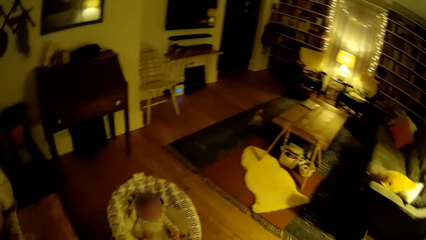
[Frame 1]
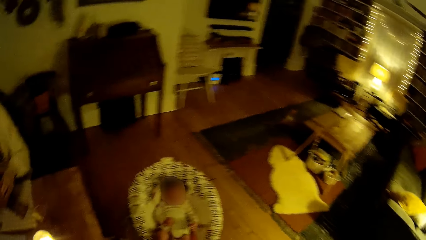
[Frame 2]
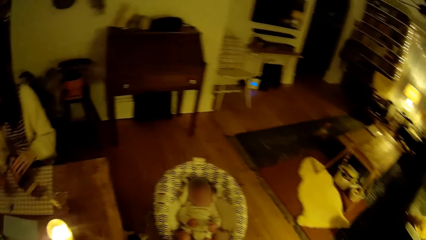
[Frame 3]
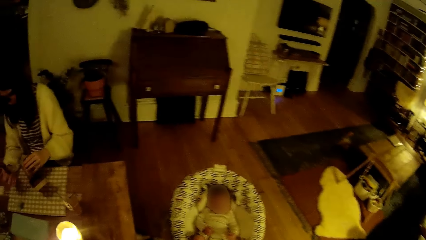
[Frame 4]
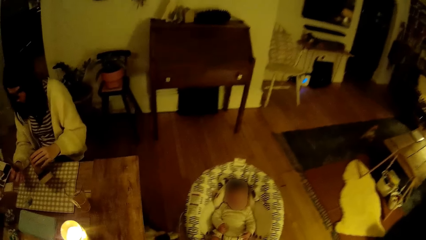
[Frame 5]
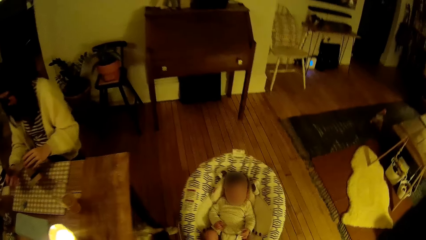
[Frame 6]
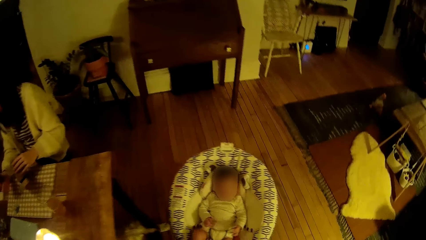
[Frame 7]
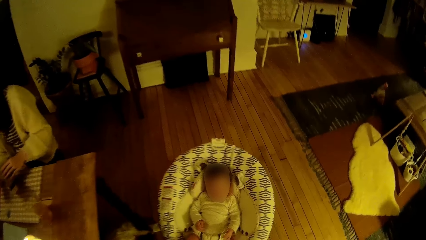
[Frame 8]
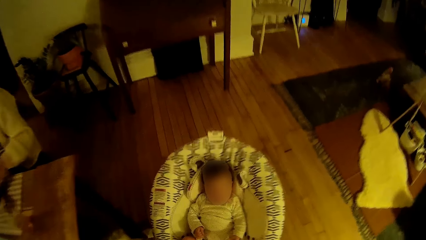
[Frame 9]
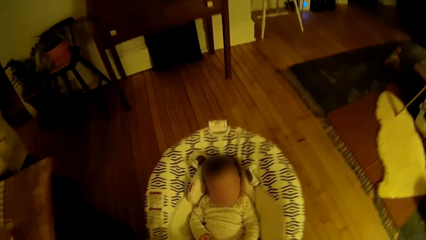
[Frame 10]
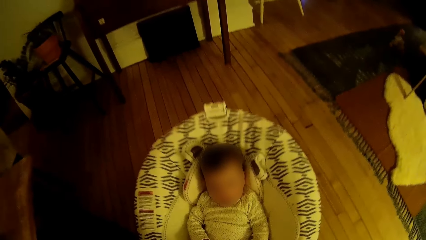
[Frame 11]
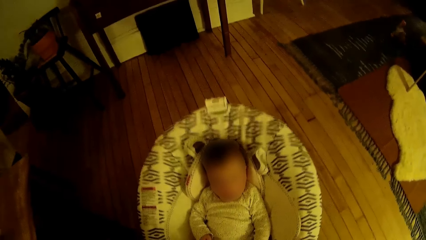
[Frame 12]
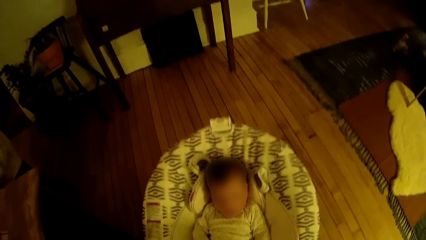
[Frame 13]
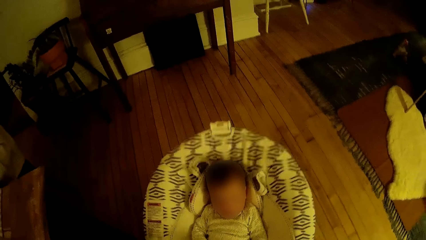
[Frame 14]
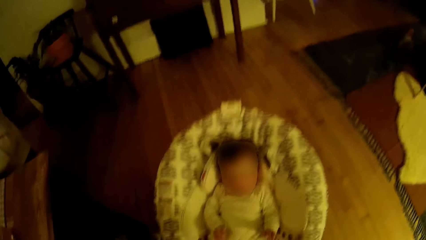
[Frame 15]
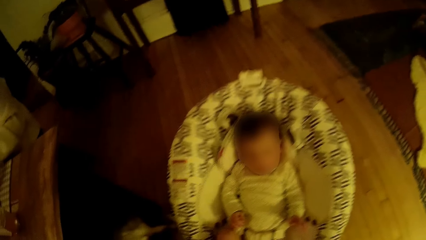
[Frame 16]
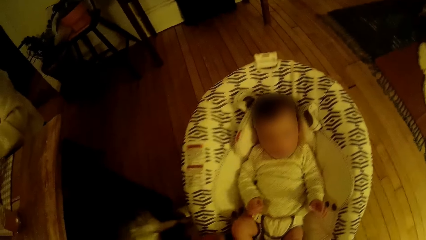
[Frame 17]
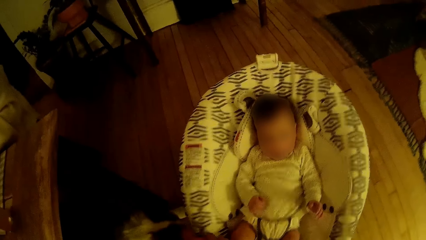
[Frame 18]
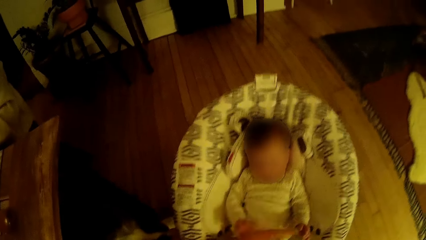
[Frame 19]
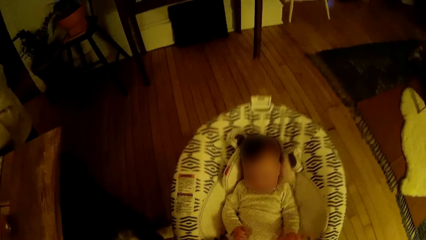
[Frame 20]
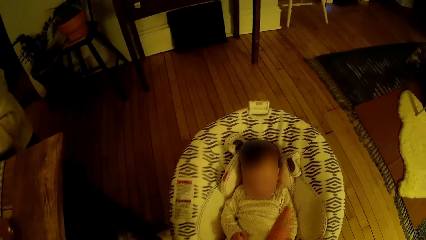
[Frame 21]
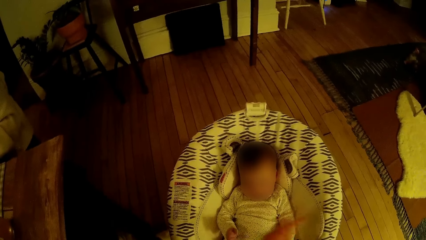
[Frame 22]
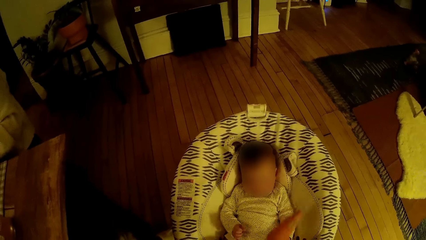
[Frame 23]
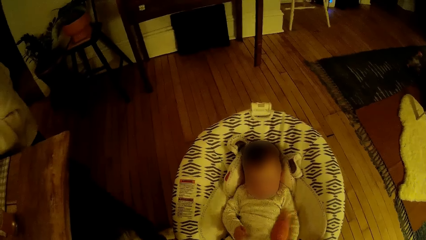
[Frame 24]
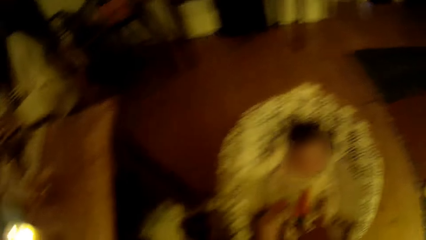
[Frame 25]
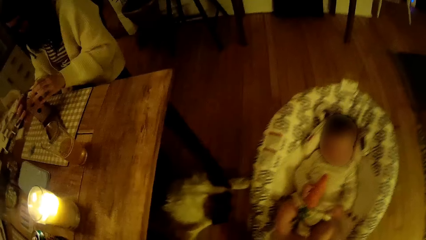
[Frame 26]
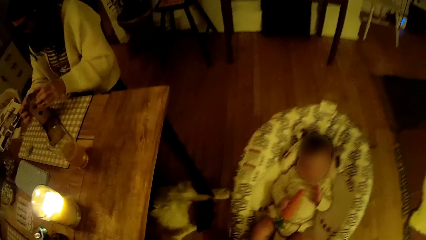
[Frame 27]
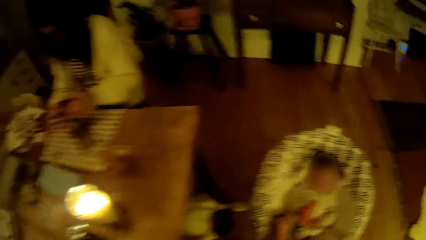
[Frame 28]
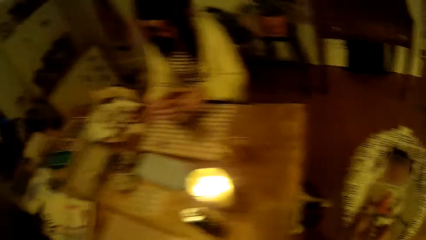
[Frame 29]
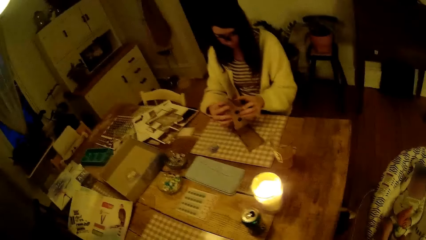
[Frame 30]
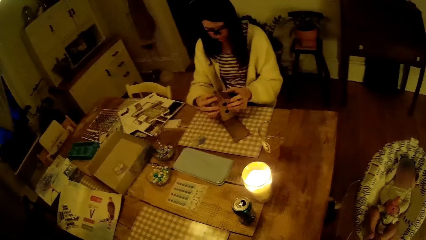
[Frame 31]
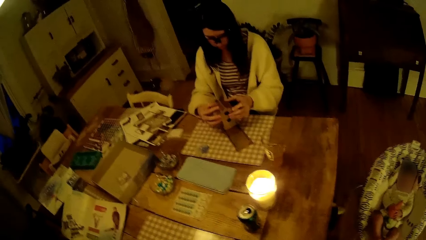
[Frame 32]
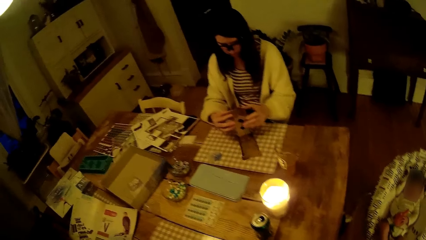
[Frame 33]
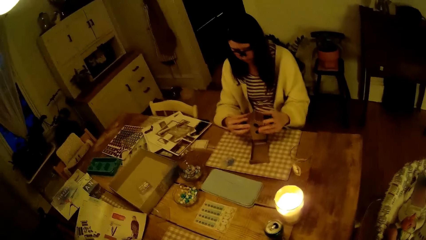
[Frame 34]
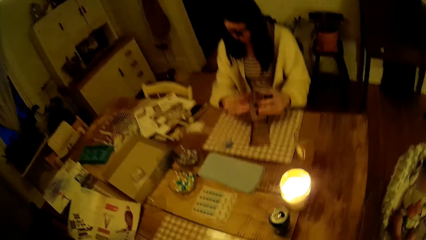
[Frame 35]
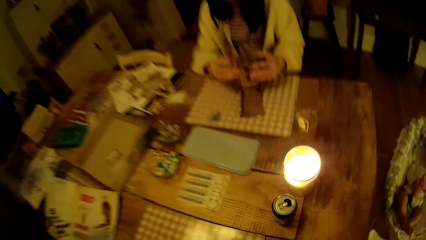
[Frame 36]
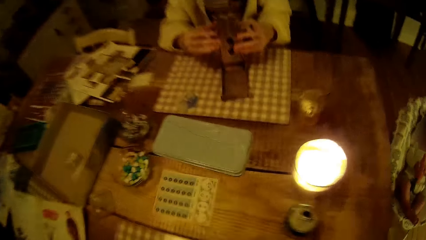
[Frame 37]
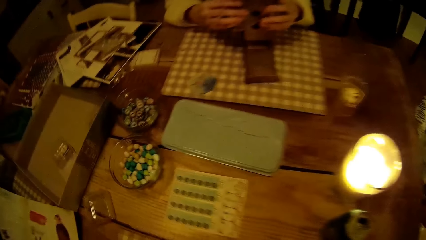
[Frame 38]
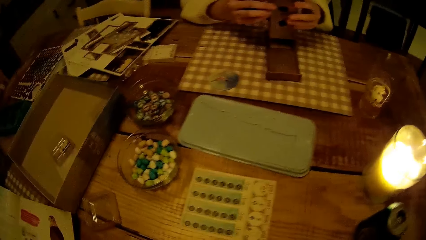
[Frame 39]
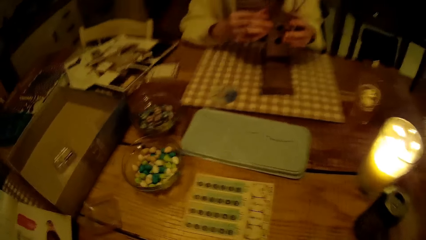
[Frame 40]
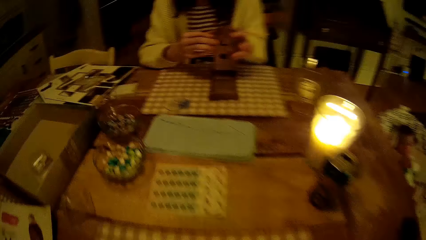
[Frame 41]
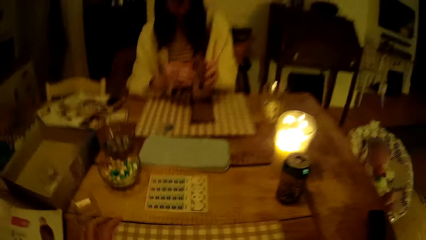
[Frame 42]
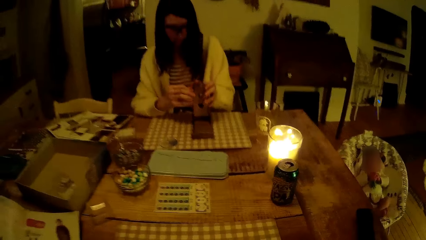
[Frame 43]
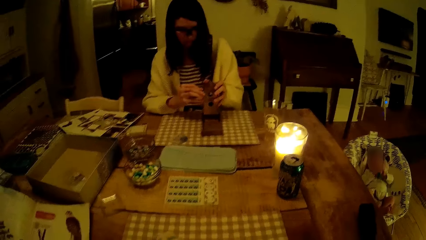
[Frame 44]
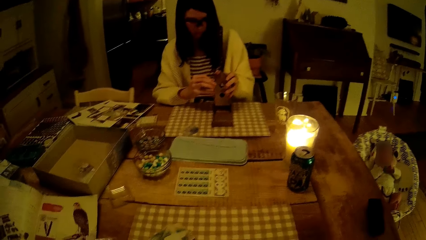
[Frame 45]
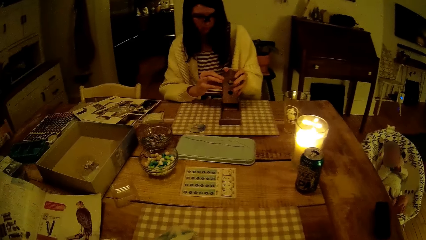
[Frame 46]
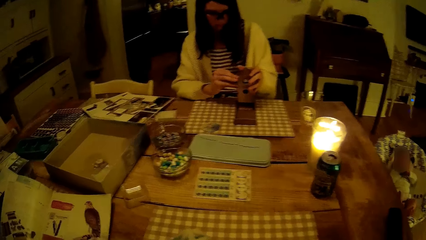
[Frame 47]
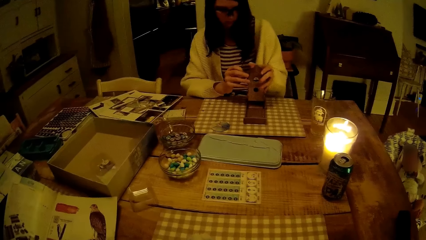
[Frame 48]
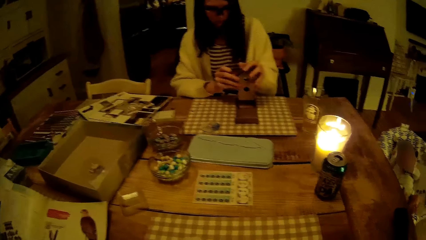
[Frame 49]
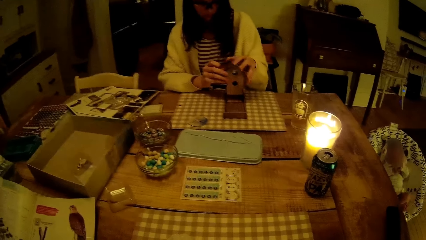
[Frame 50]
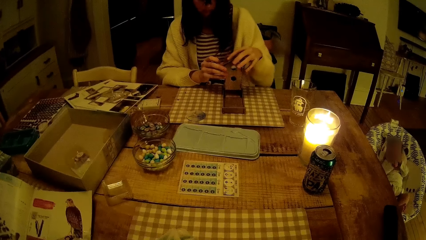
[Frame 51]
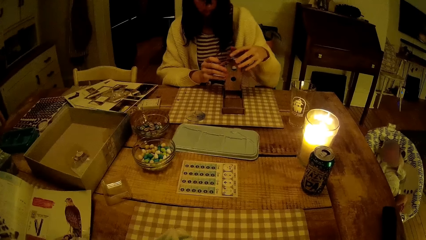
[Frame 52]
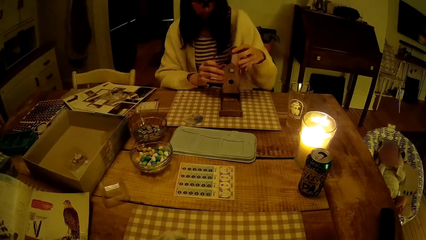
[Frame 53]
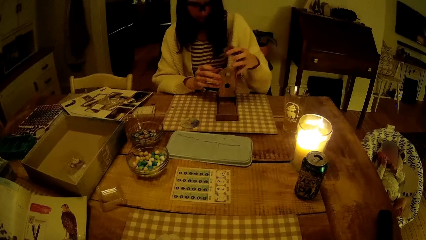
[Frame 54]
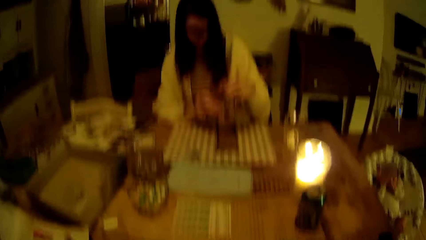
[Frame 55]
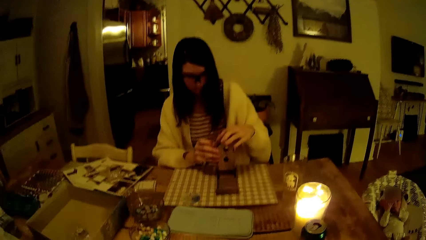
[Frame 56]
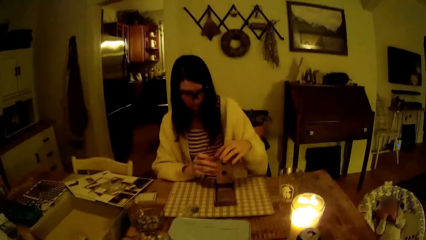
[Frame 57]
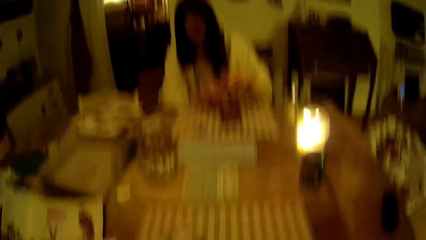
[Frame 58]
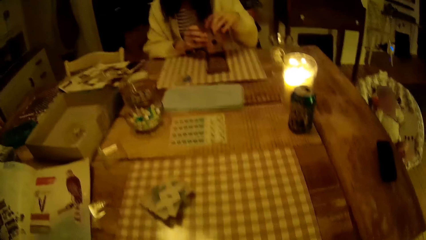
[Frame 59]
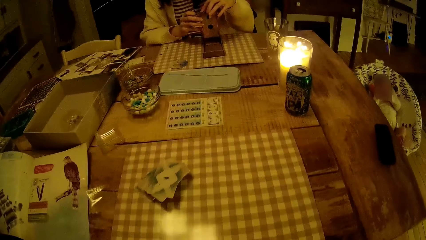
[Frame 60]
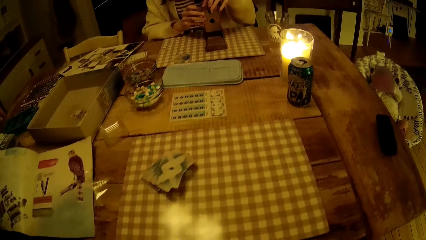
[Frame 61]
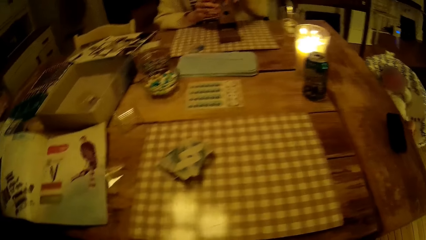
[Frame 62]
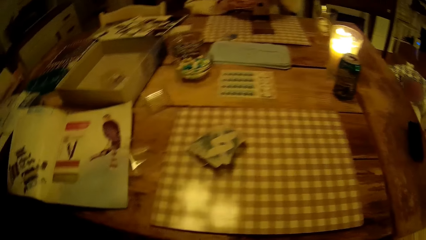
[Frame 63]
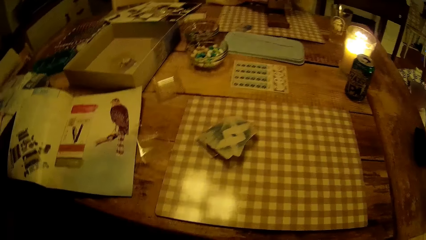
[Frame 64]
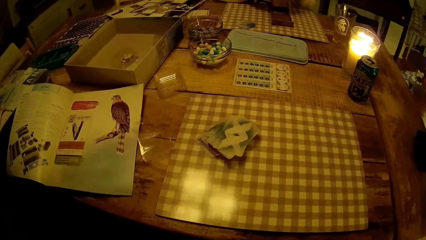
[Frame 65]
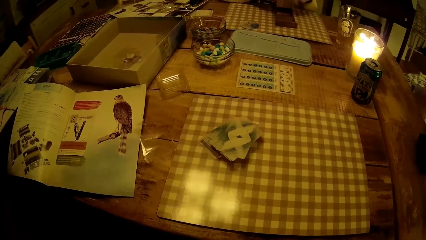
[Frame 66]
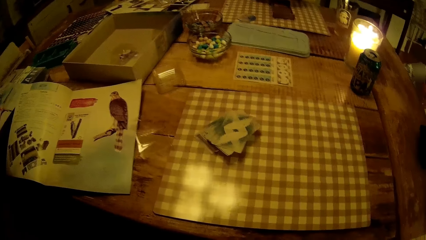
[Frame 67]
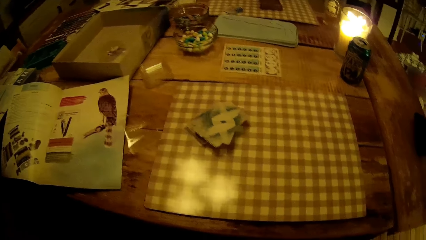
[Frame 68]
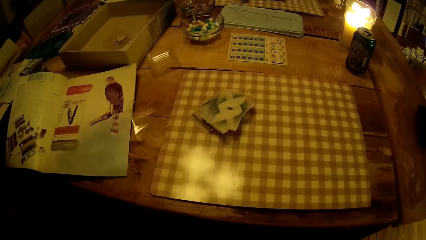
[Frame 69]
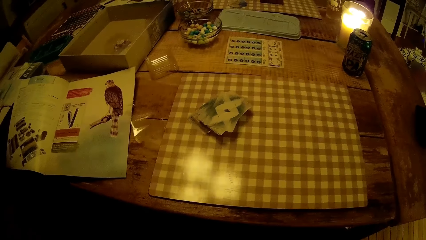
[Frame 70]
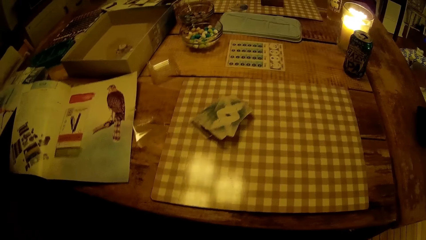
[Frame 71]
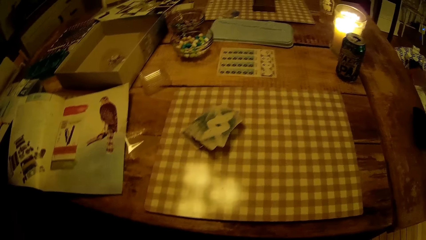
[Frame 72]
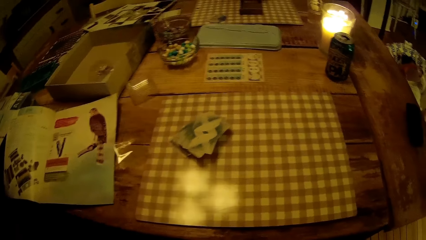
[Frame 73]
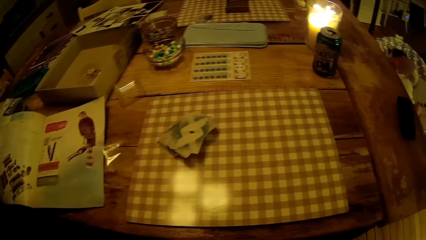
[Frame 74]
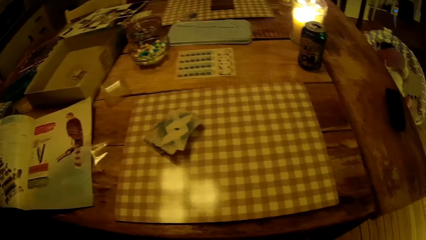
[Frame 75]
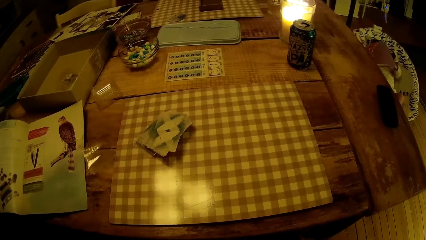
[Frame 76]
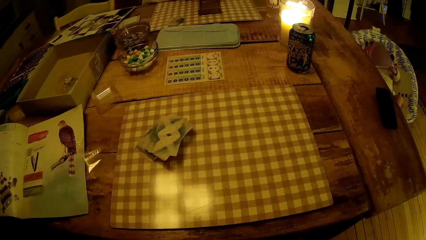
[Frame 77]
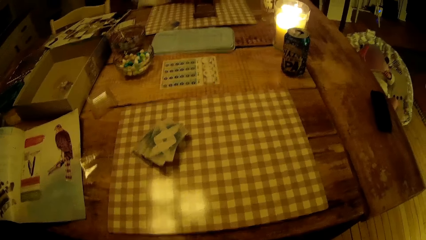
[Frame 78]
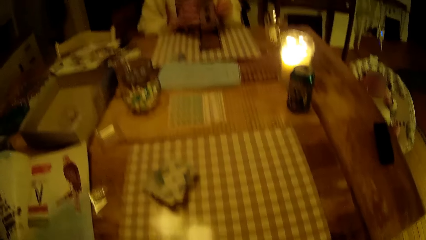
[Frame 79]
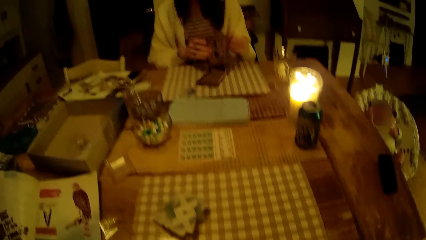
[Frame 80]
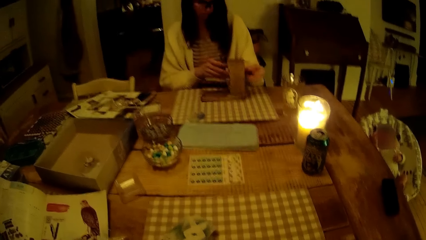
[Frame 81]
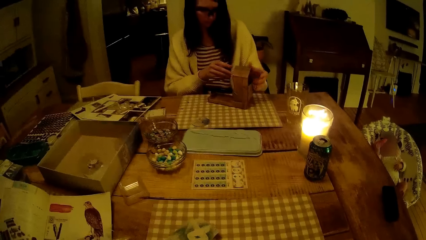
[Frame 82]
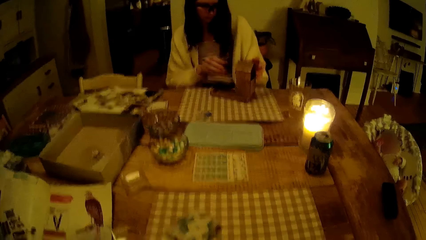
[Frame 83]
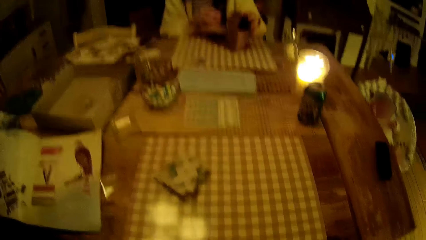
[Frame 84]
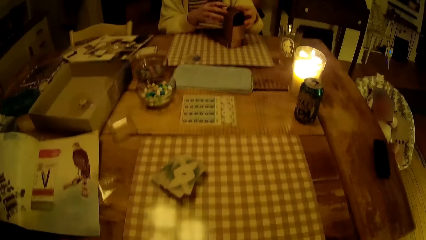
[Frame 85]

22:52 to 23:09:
The camera wearer interacts with a baby. They throw a toy to the baby. A woman places the triangular-shaped plywood on the board game dice tower with both hands. The woman removes the triangular-shaped plywood from the board game dice tower with her left hand. The woman places the triangular-shaped plywood on the board game dice tower with her left hand.
